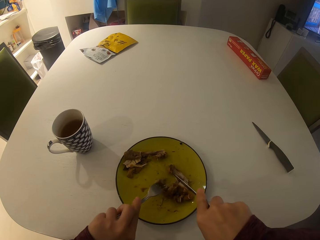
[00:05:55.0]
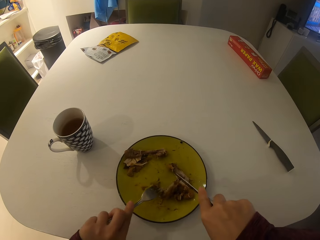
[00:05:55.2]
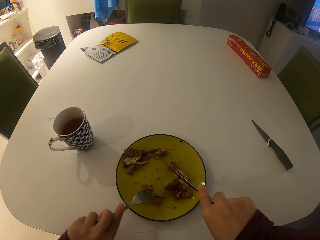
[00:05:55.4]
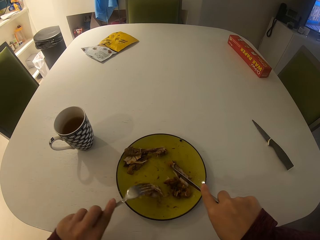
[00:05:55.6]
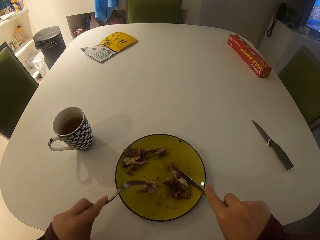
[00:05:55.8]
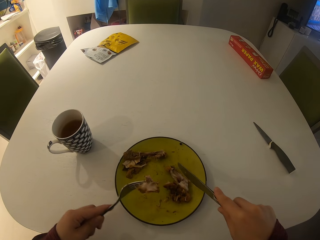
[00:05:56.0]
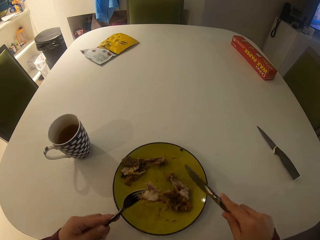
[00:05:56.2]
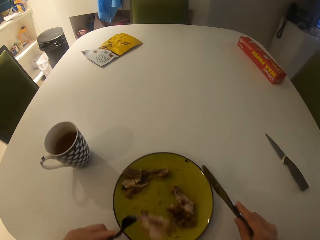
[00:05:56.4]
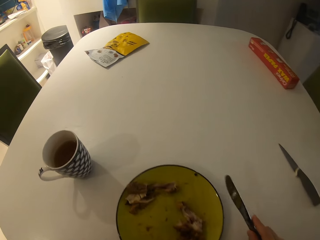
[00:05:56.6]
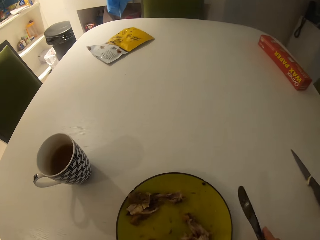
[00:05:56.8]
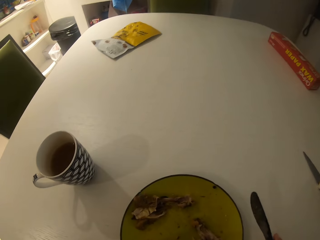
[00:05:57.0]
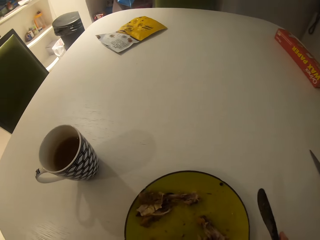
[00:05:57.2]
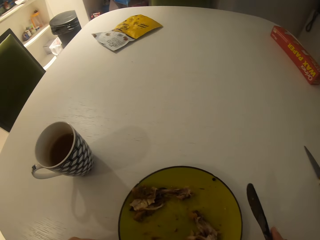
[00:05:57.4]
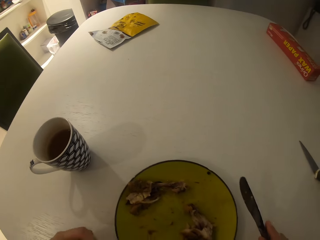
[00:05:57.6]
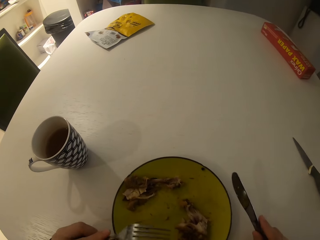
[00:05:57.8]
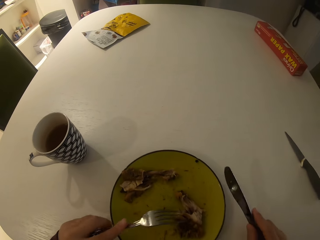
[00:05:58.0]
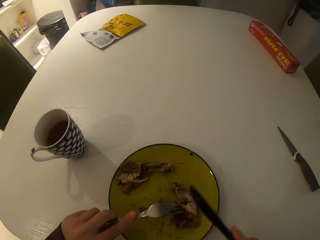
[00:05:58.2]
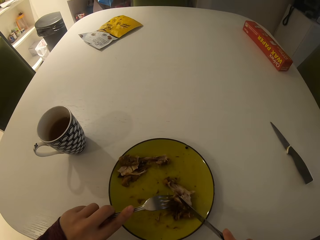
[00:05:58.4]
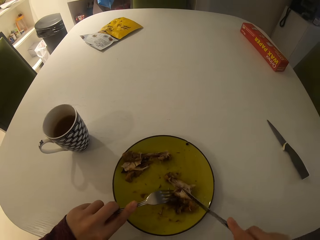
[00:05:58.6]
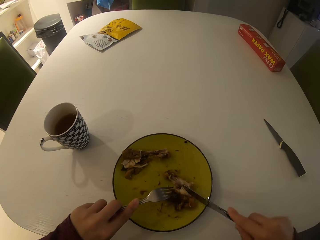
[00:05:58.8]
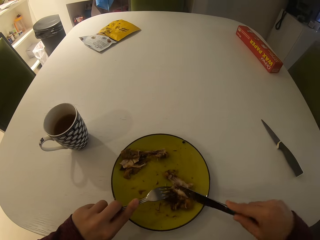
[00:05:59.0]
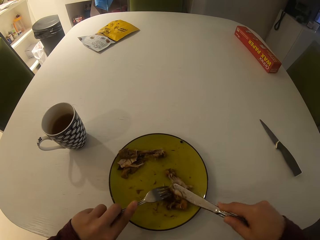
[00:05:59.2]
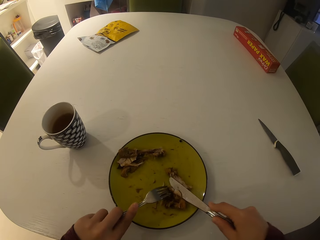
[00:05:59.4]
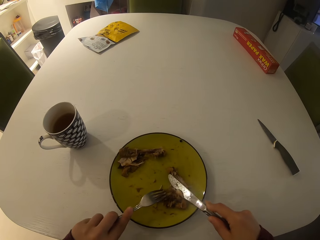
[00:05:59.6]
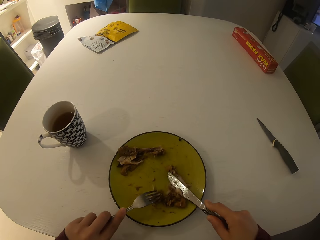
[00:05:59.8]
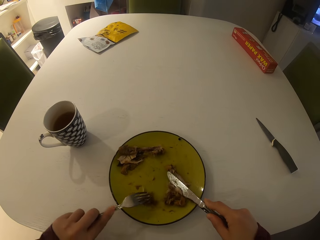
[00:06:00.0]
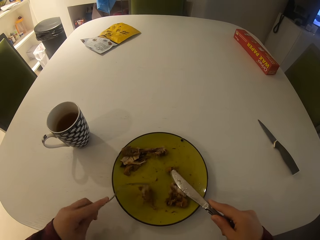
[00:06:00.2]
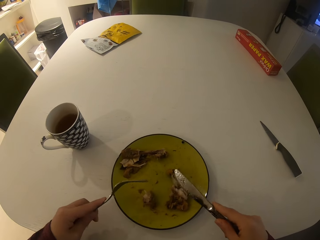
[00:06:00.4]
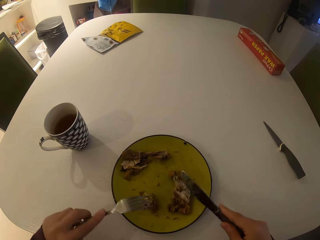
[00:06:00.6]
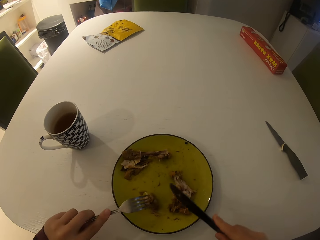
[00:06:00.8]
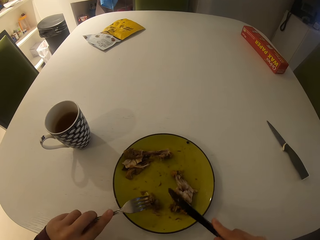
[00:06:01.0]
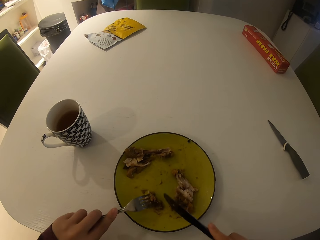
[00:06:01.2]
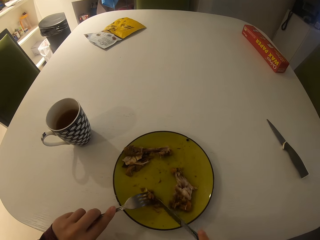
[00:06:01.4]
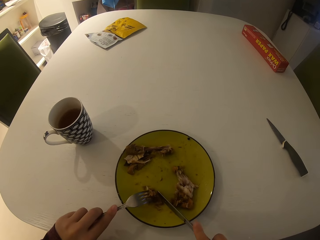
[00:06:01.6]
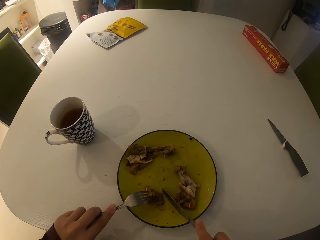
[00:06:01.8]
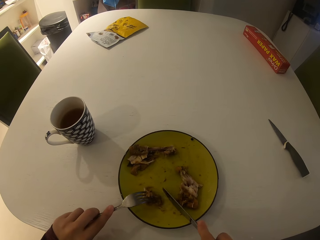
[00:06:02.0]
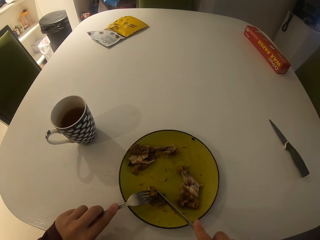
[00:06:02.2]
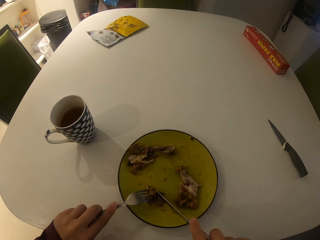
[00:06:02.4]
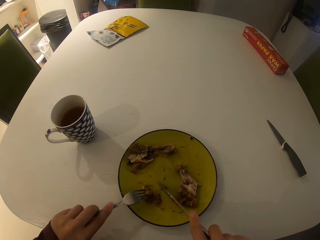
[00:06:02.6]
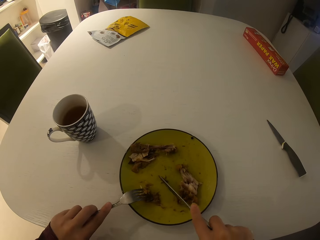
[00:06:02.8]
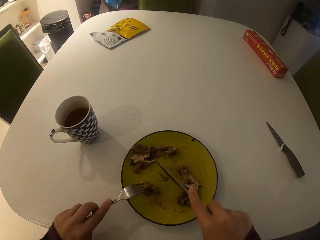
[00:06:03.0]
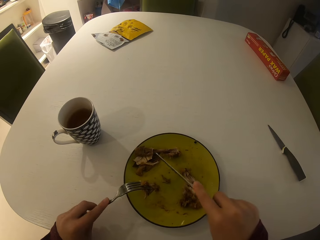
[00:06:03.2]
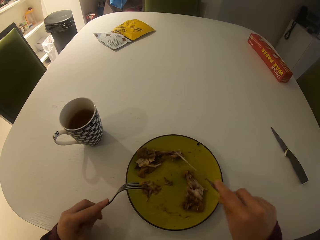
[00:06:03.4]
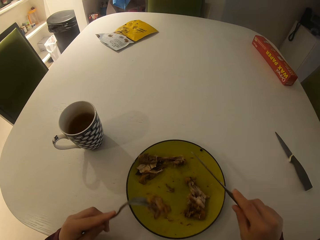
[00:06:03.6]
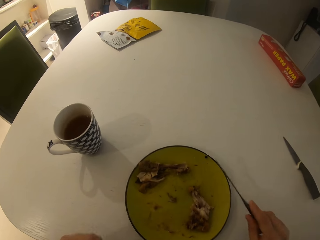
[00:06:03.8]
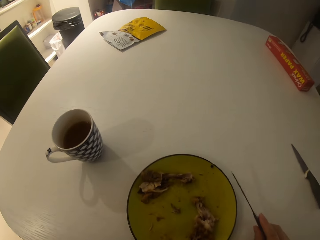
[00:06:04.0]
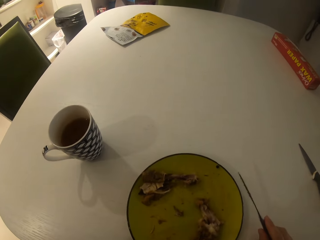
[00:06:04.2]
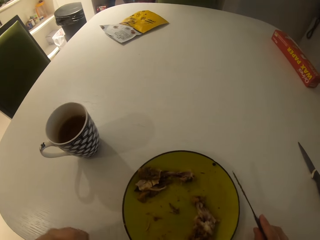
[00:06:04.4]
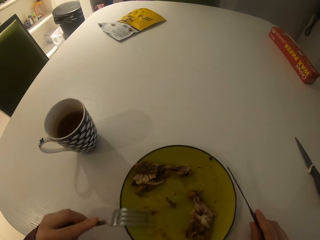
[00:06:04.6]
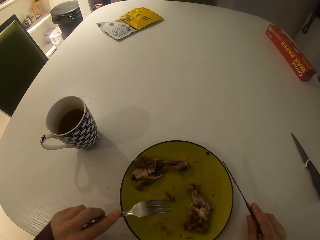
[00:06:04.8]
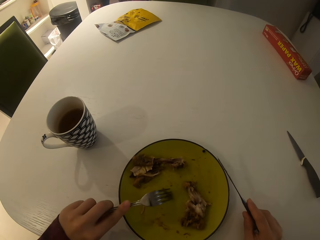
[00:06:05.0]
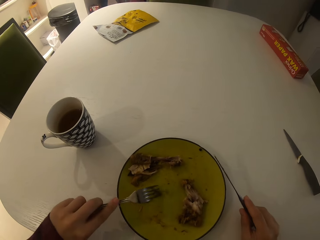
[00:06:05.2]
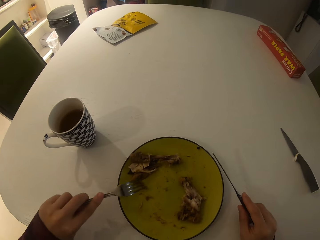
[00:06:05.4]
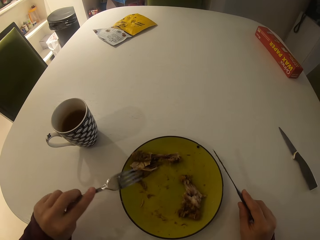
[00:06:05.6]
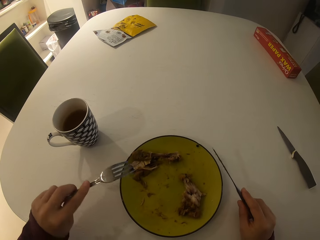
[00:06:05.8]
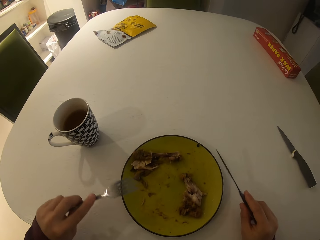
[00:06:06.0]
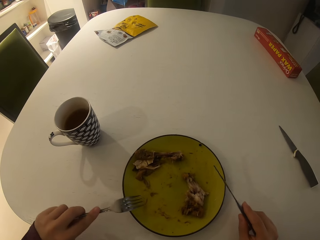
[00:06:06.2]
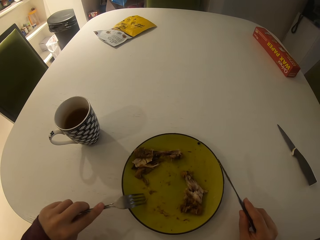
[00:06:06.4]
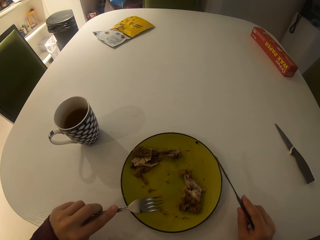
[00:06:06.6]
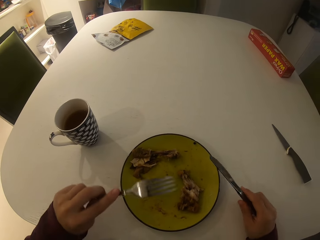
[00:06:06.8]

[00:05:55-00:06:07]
The camera wearer takes meat from the plate with the fork in her left hand. She eats the food. She gathers the food. She cuts chicken with the fork and the table knife. She takes the meat from the plate with the fork in her left hand. She eats the food. She gathers the food.

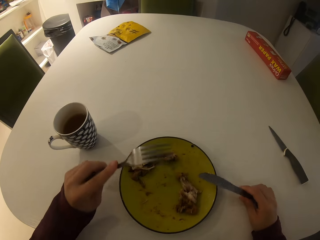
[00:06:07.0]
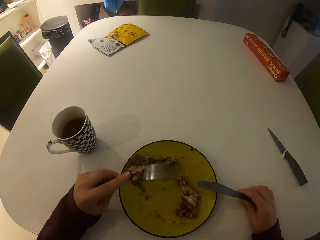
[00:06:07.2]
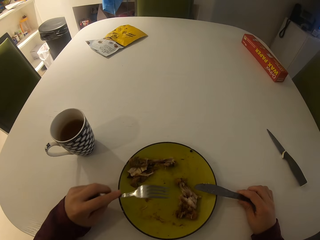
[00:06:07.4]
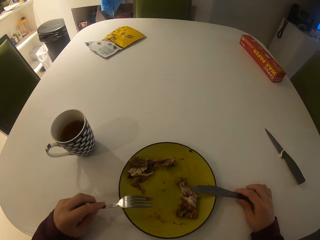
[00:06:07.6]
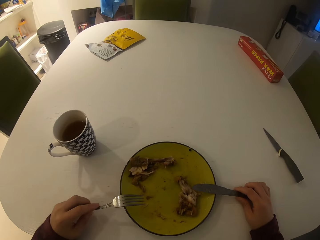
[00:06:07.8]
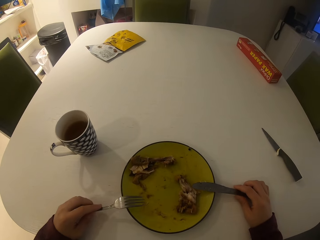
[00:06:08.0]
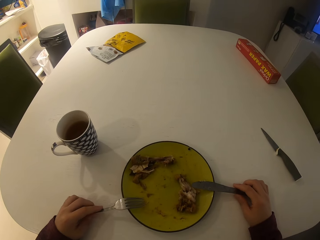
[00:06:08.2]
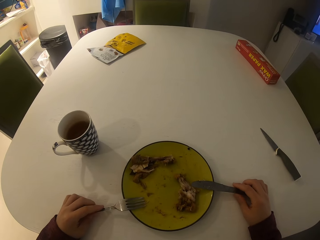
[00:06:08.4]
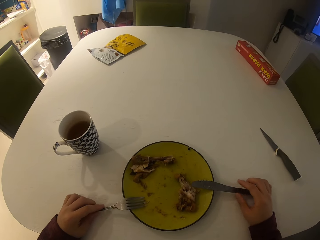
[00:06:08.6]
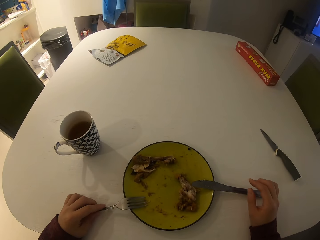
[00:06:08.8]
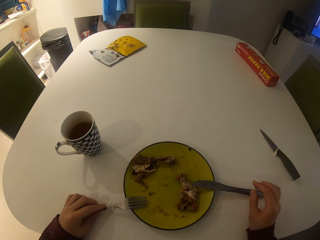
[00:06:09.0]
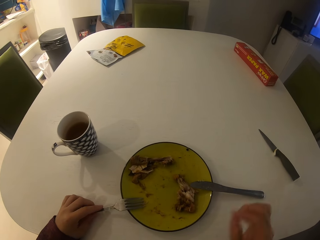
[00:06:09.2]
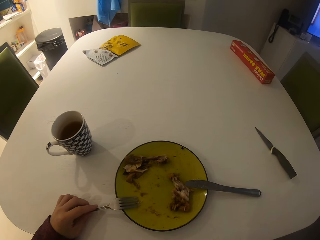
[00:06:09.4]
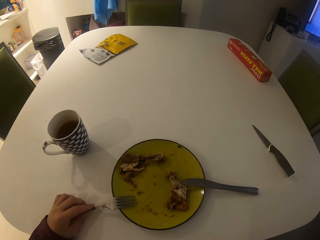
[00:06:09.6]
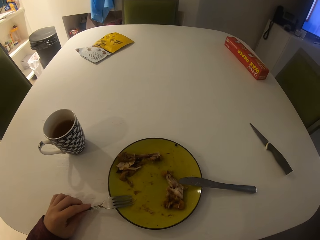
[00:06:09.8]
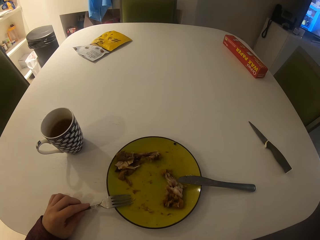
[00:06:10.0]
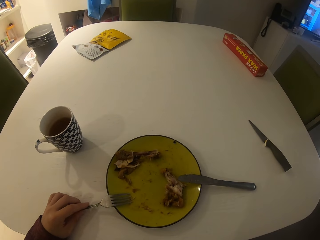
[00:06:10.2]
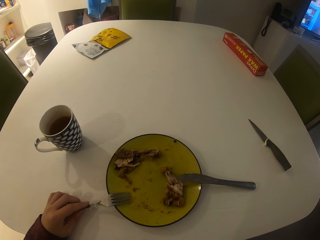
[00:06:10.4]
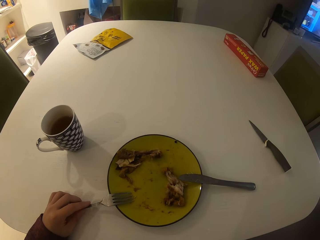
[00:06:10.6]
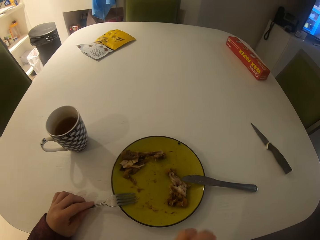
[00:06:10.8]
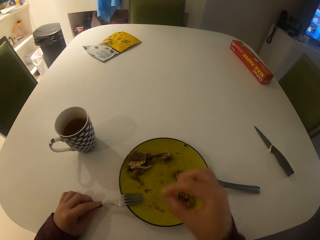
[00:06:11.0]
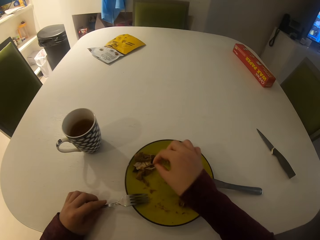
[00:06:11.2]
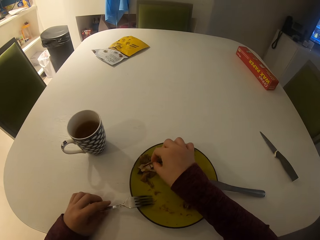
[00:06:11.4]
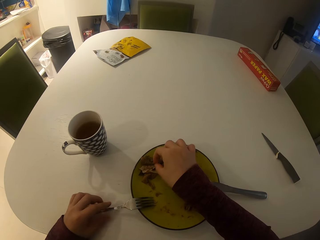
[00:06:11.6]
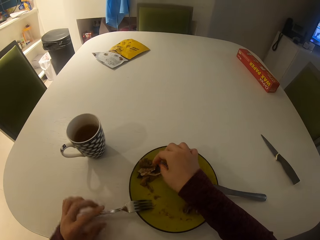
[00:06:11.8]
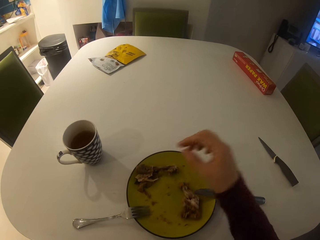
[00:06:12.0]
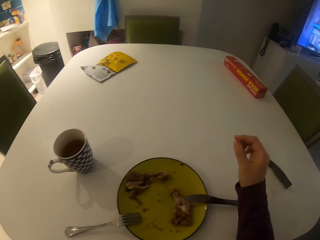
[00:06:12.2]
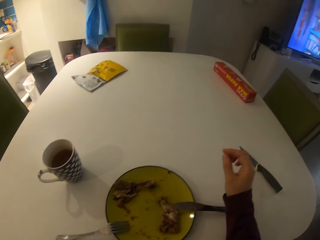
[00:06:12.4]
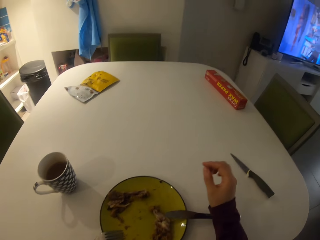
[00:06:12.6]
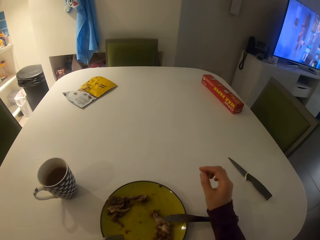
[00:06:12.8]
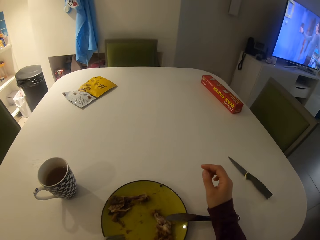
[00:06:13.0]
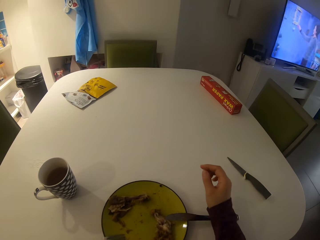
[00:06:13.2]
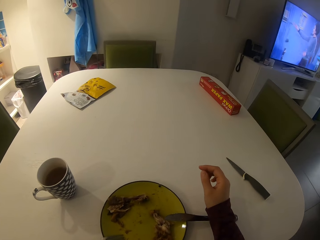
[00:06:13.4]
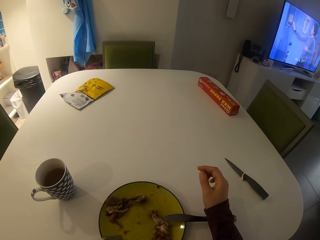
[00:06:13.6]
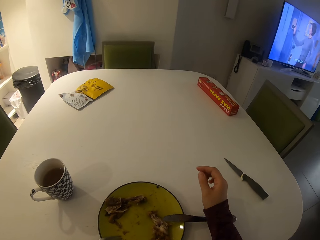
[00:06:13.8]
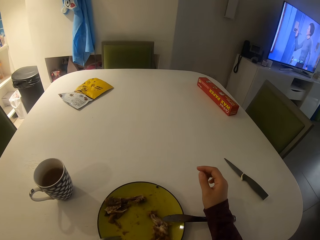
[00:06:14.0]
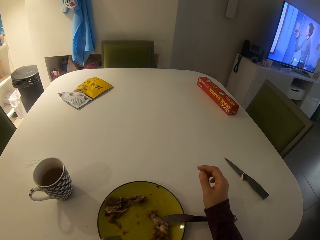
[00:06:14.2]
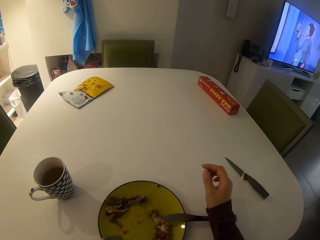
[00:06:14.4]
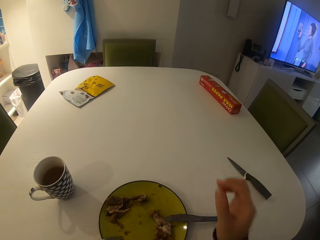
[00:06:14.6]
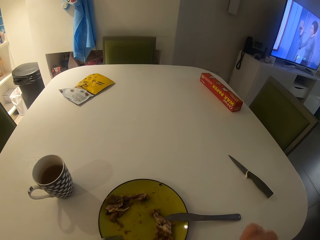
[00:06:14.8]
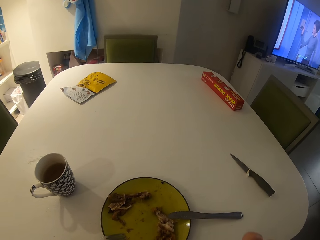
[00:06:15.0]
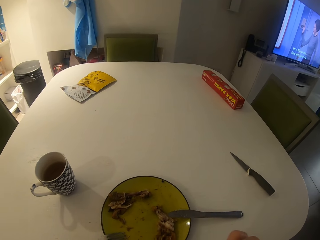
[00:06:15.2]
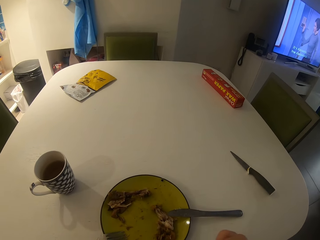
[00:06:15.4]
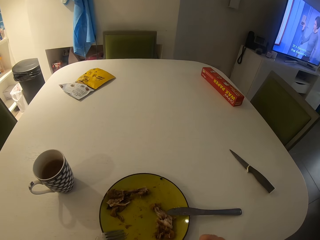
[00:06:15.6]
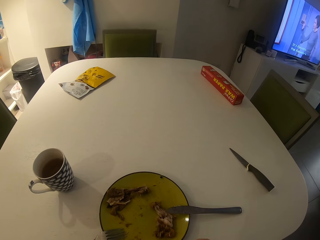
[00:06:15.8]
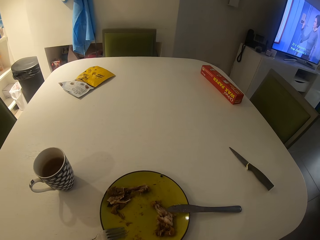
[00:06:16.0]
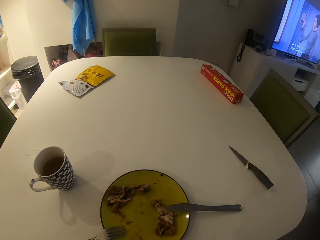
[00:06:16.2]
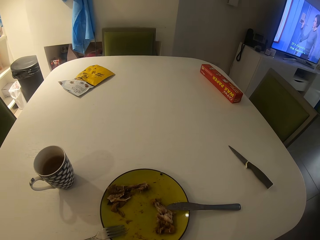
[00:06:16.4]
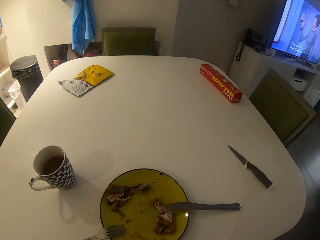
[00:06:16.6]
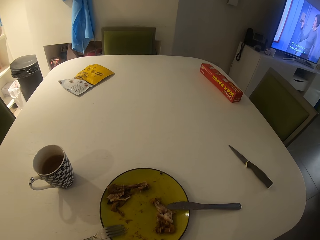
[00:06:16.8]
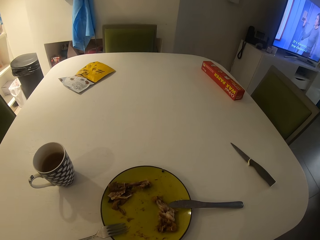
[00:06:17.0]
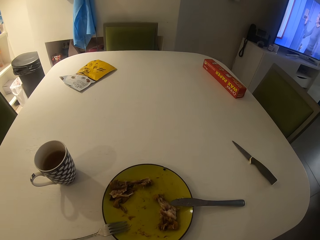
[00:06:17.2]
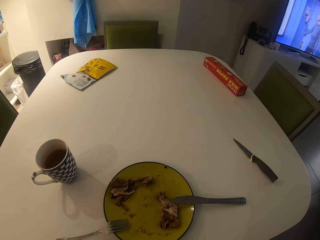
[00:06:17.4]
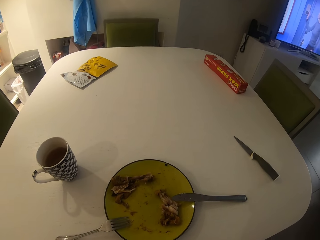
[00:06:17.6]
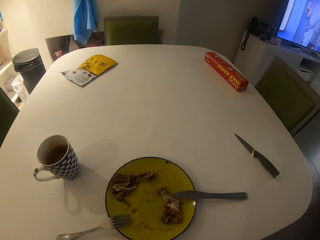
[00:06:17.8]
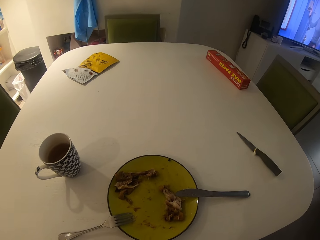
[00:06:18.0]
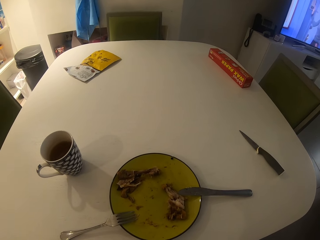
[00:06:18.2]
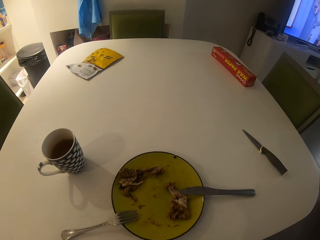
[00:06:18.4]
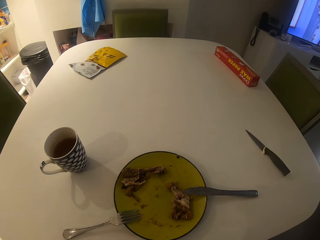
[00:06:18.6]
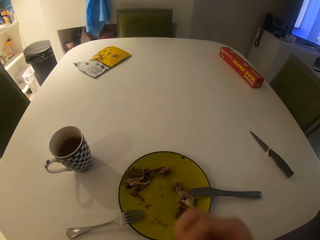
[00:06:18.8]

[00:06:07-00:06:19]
The camera wearer puts the dinner knife on the plate. She puts the fork on the plate. She drops a bone in her right hand on the plate. She turns around the room.
